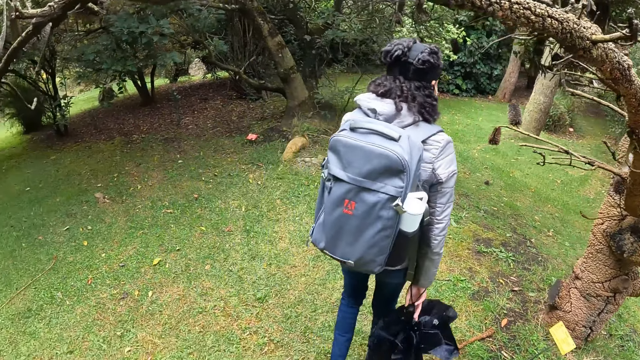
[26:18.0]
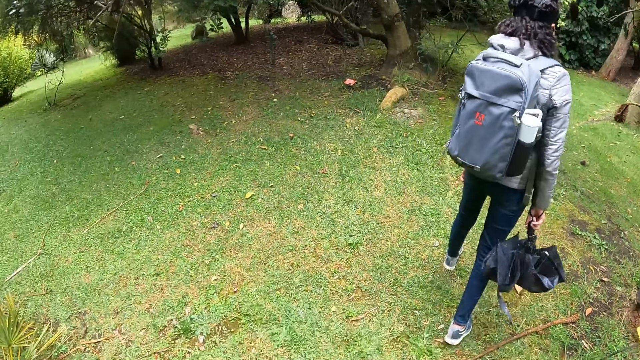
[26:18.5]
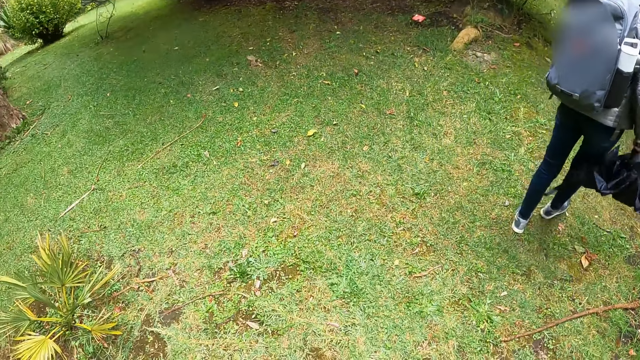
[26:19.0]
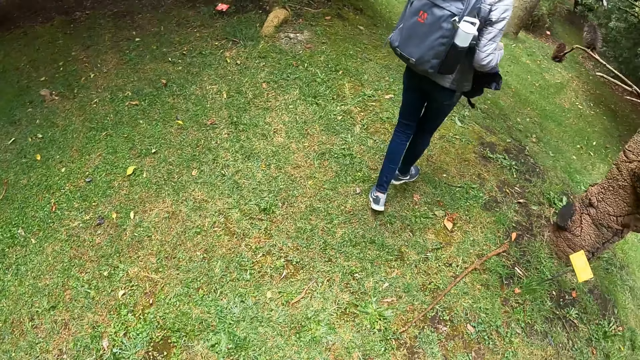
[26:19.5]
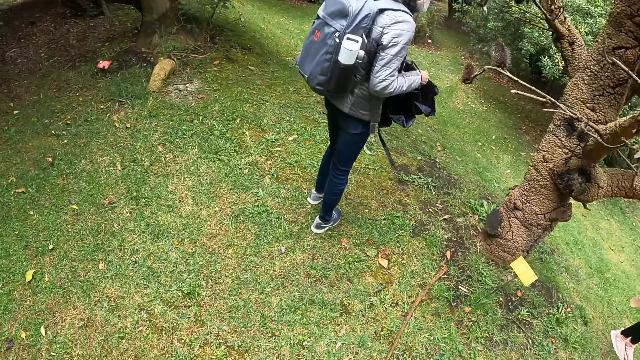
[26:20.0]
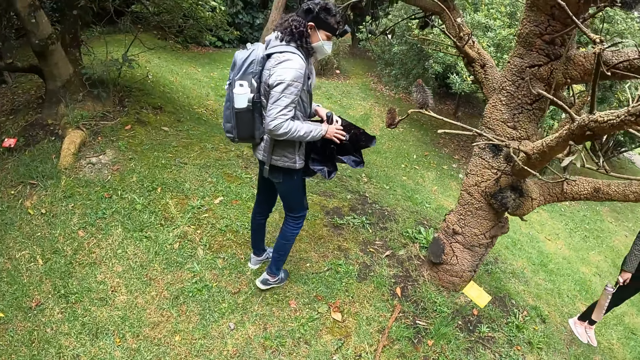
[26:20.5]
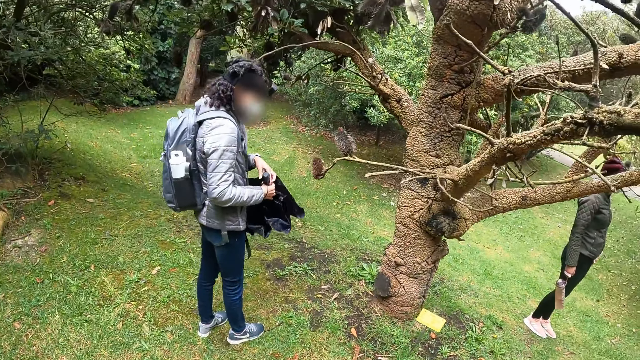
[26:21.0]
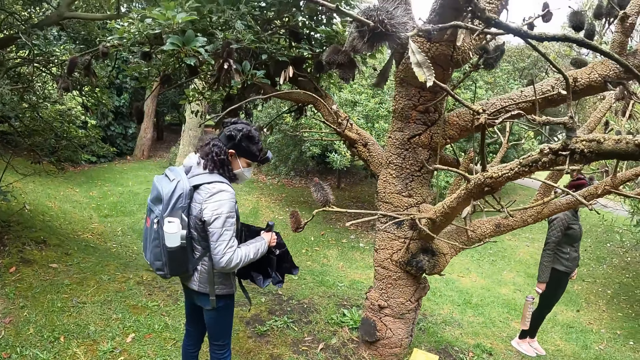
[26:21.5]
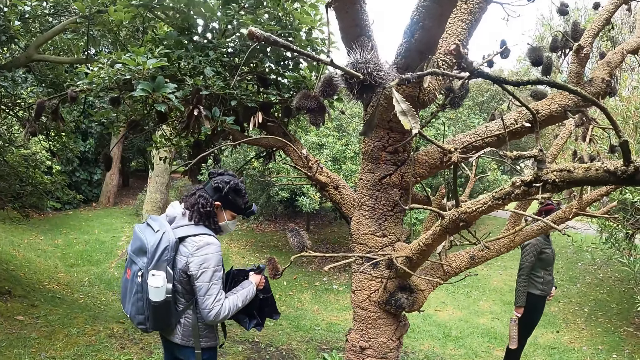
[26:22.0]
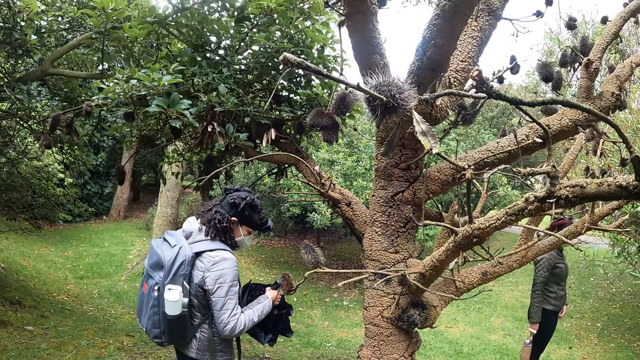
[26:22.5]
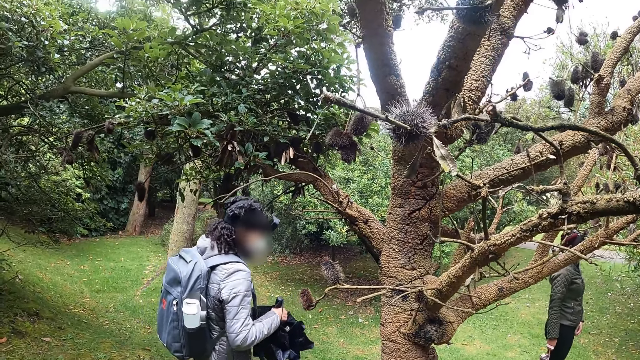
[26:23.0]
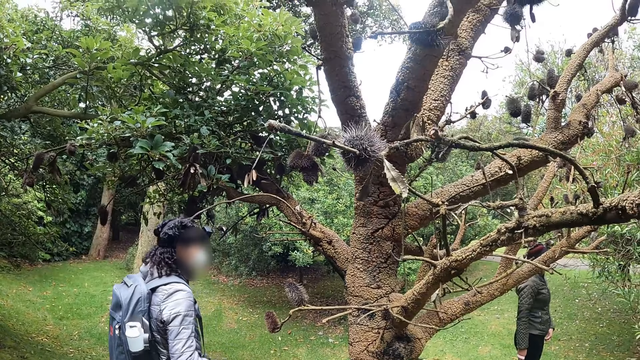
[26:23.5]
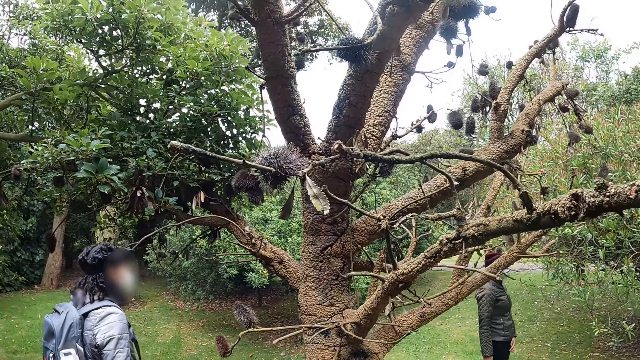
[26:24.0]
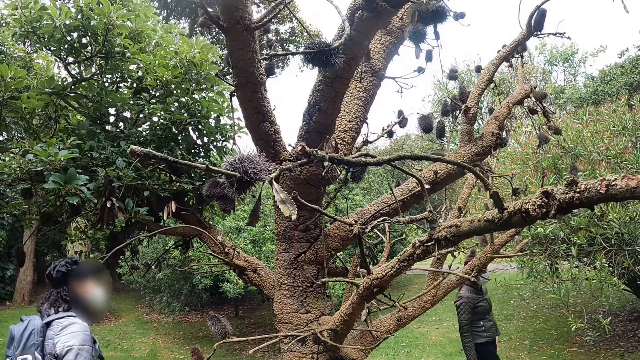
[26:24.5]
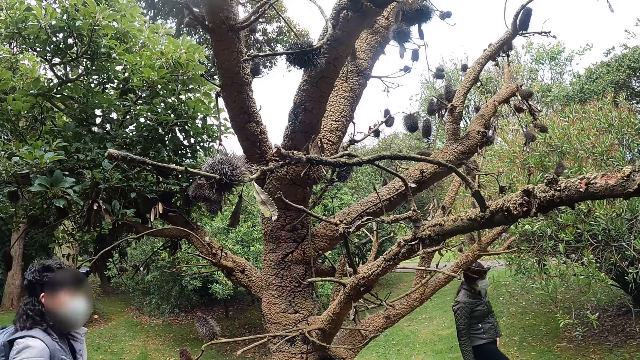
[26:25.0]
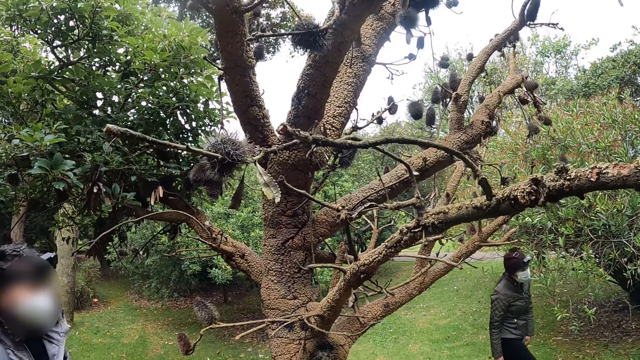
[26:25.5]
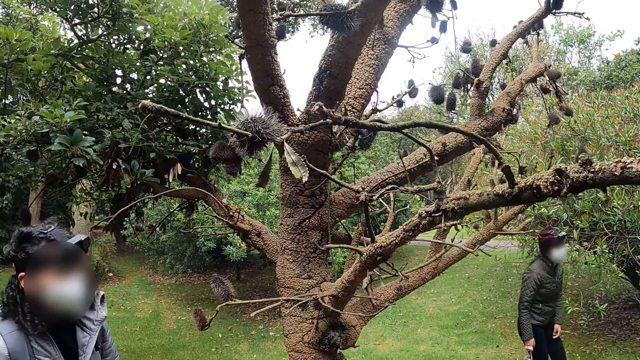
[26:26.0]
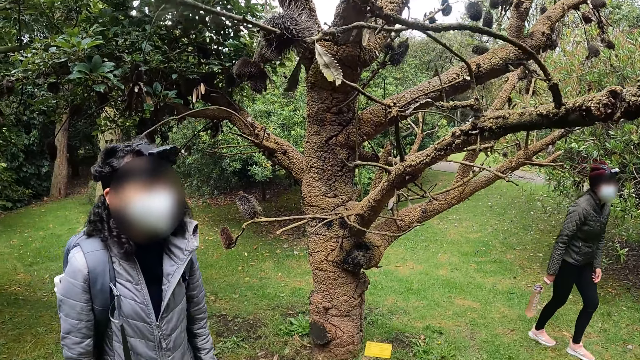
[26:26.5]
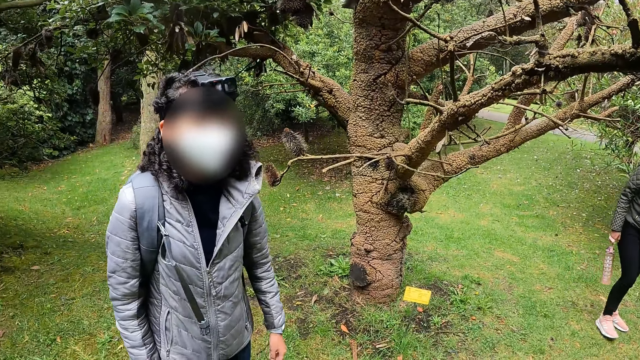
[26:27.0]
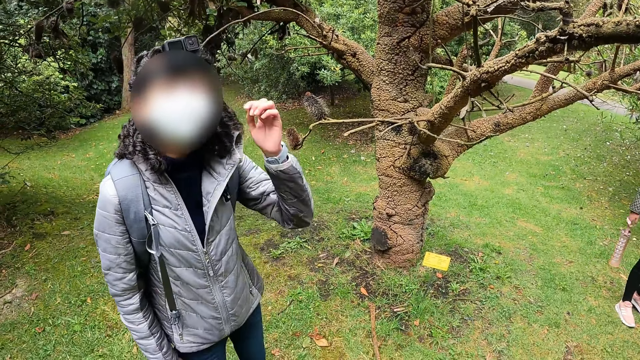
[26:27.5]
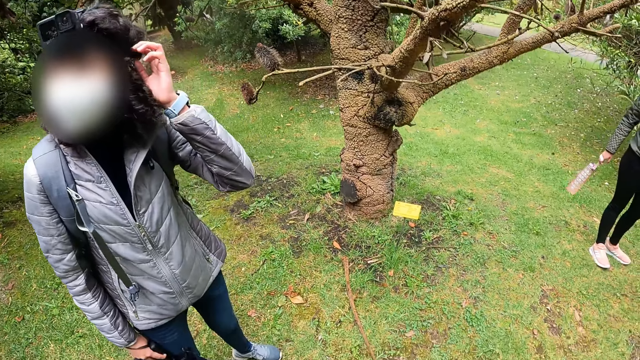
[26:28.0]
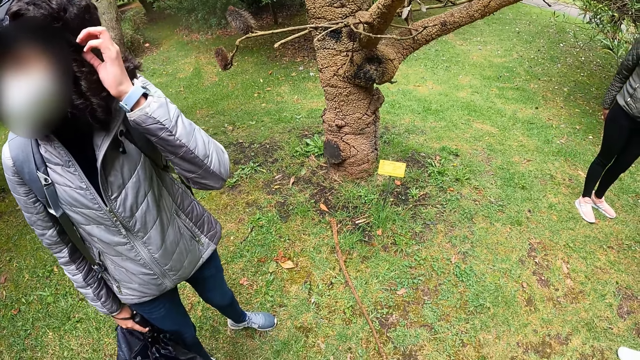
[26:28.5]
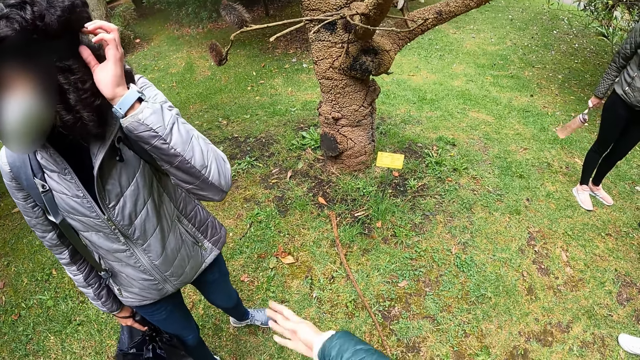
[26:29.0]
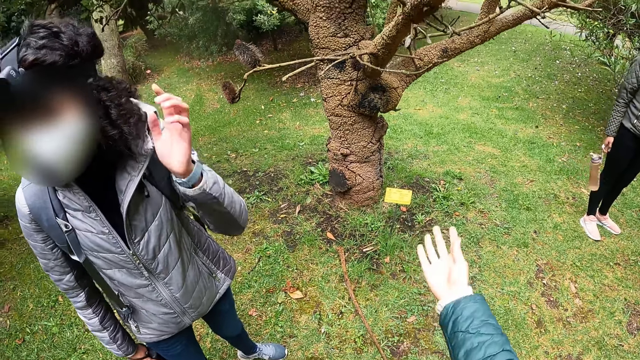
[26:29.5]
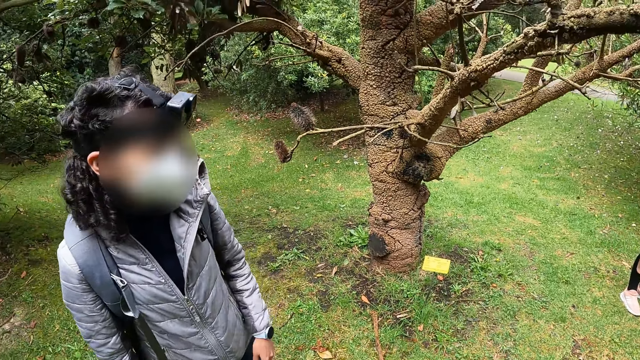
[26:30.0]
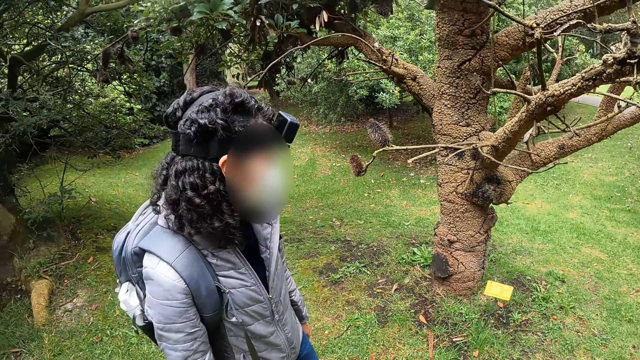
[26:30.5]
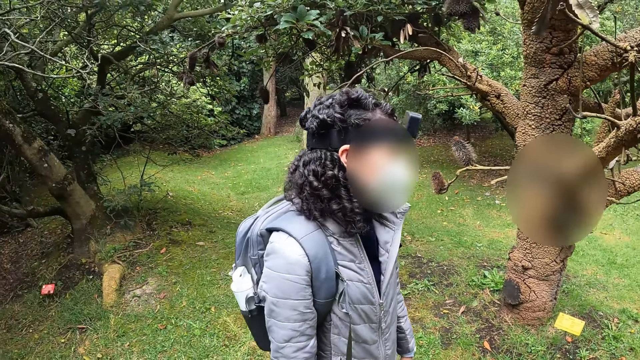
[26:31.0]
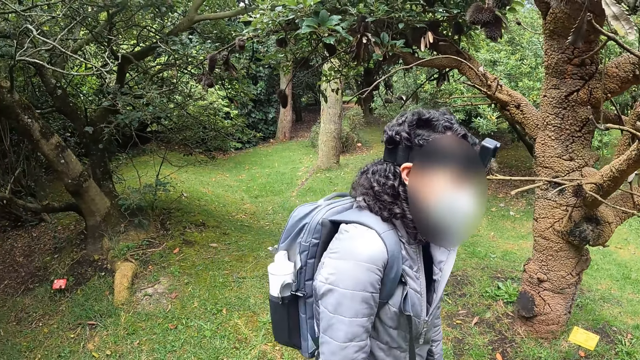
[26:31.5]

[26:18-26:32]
A woman walks forward. The woman holds the umbrella with both hands. She hits a fruit on the tree with the umbrella in her hands. The camera wearer looks around the tree. The woman adjusts the band of the camera on her head with her left hand. She scratches her head.

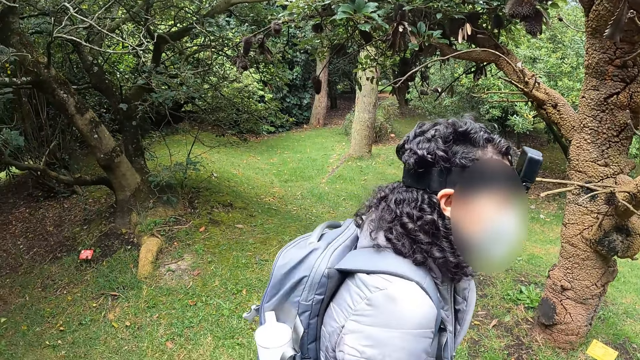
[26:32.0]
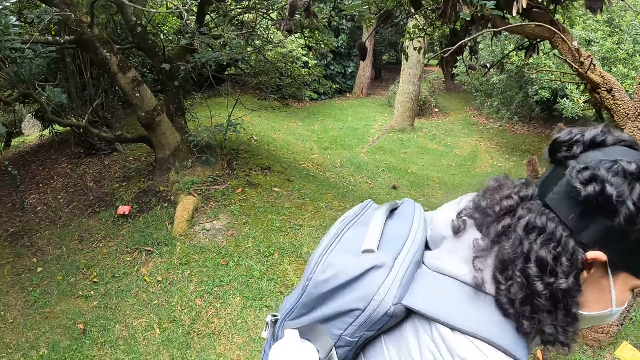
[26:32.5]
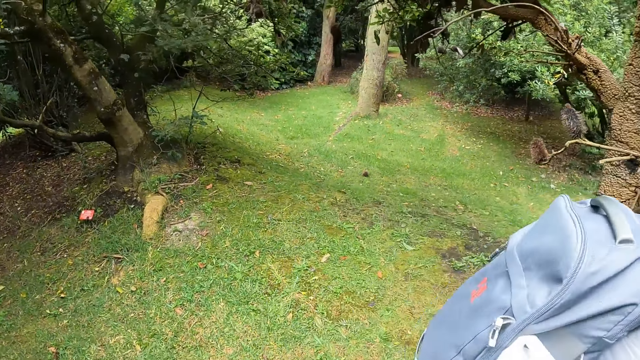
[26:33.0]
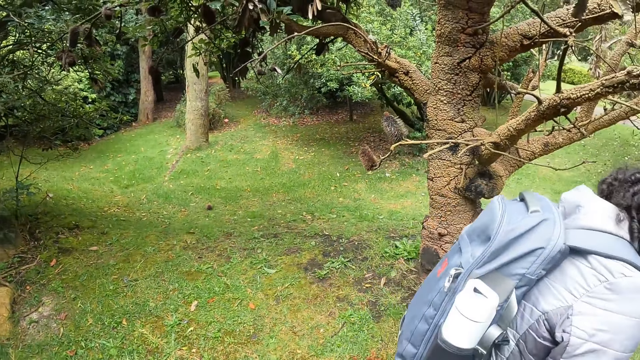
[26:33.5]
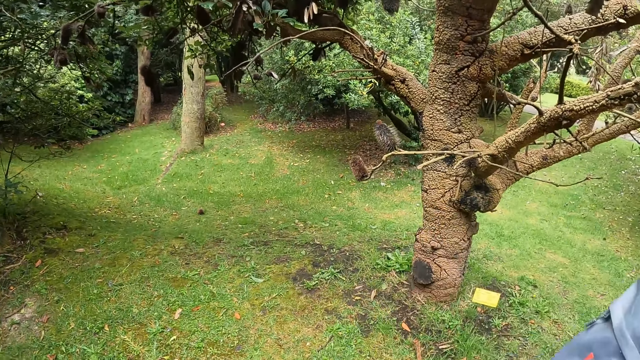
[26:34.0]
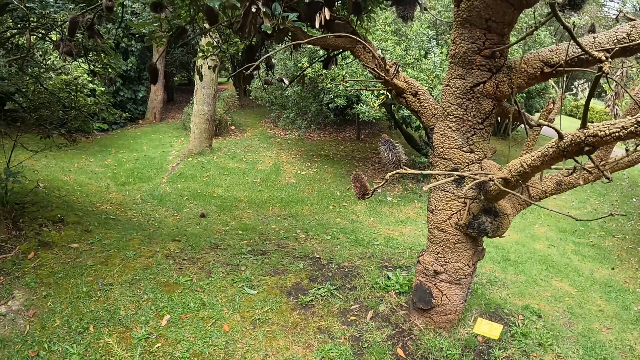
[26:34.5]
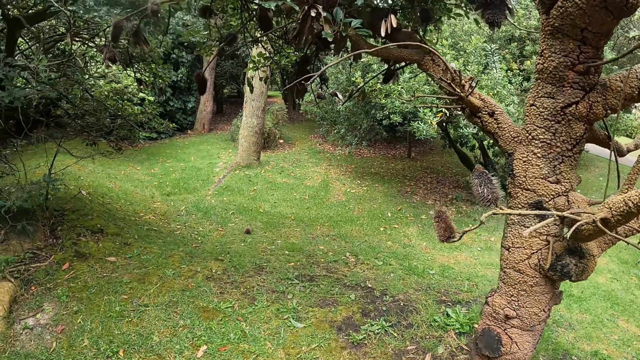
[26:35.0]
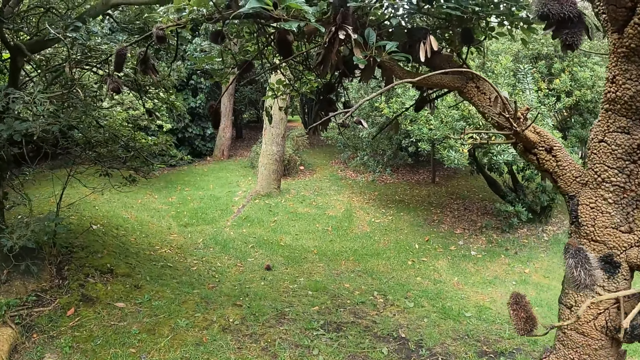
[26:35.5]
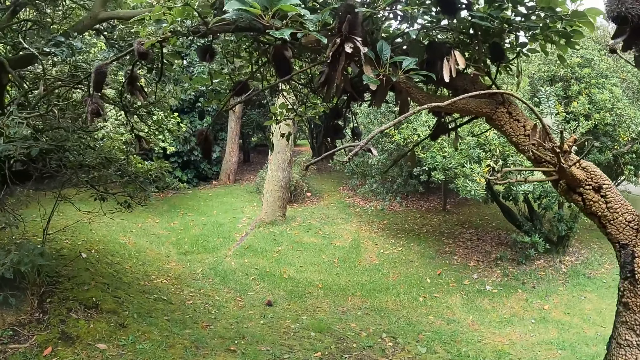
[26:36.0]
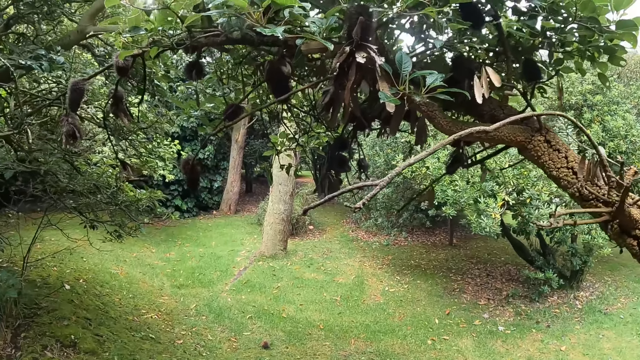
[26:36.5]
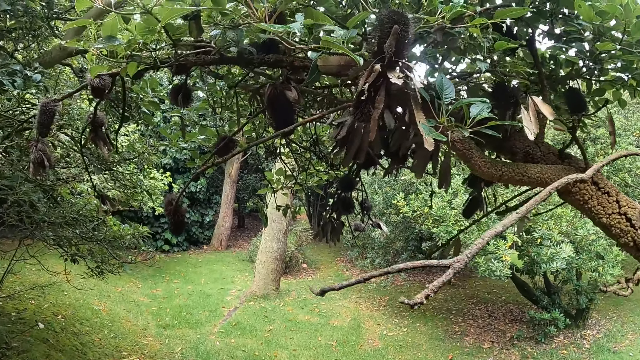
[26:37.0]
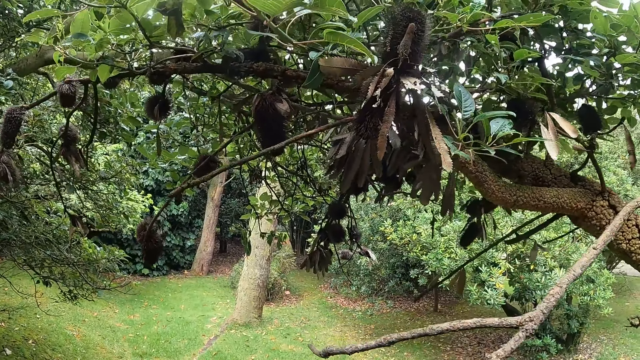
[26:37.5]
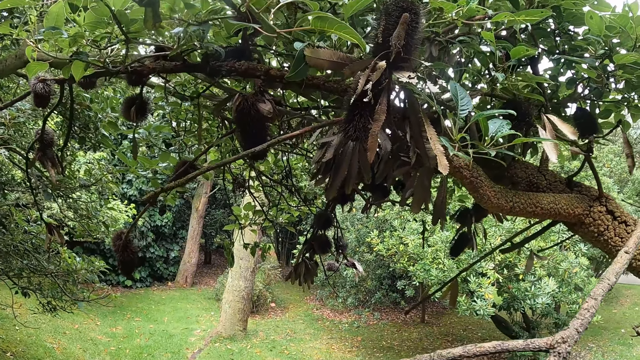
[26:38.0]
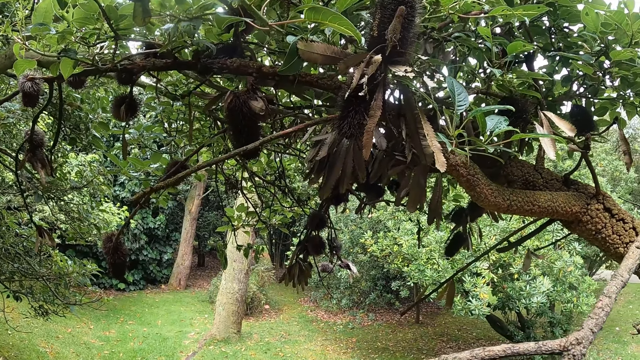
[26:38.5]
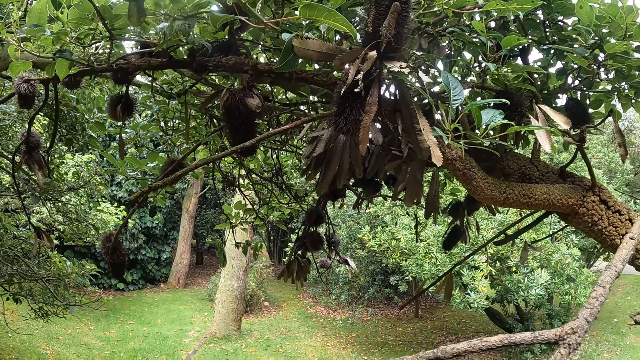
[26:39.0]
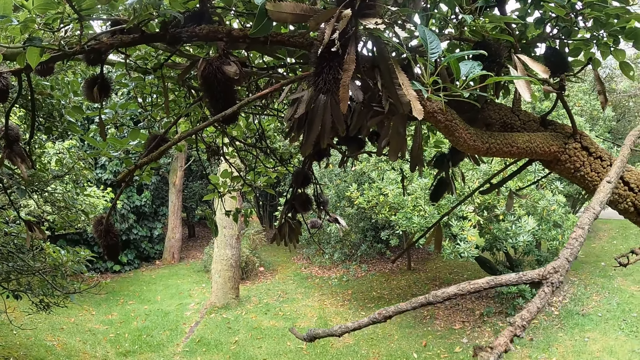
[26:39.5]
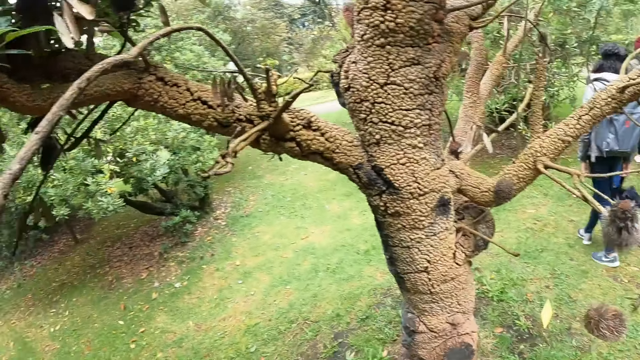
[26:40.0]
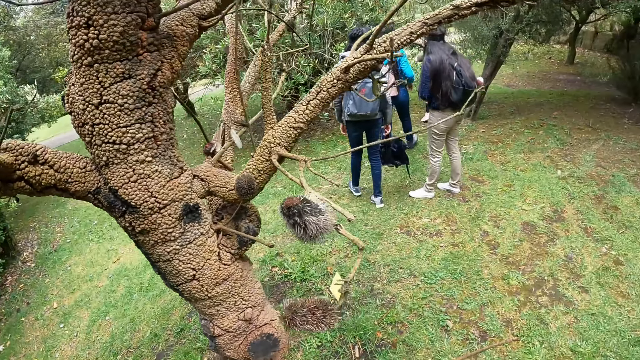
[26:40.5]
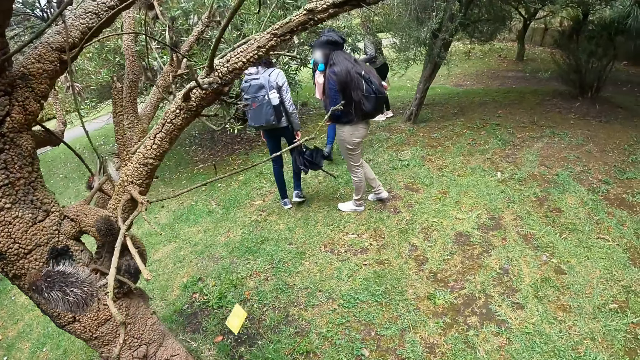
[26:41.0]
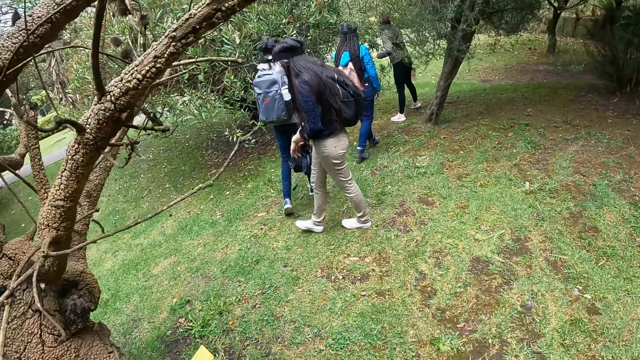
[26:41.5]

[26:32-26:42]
A woman walks past the camera wearer. The camera wearer looks around the tree. Another woman walks towards the road. A third woman walks towards the road. A fourth woman walks towards the road.
